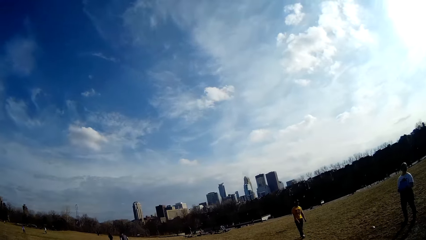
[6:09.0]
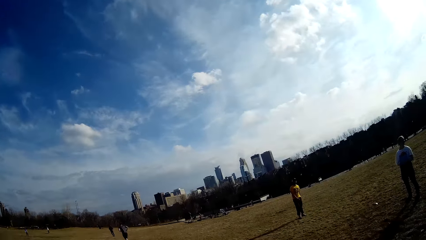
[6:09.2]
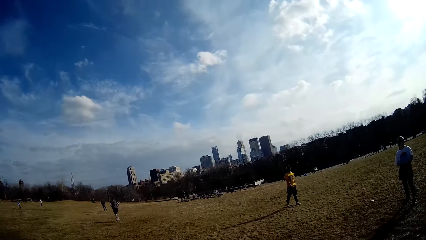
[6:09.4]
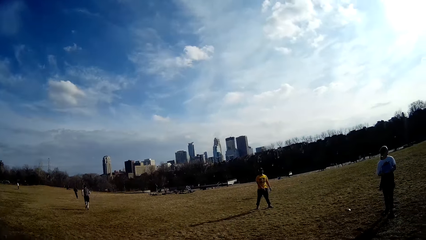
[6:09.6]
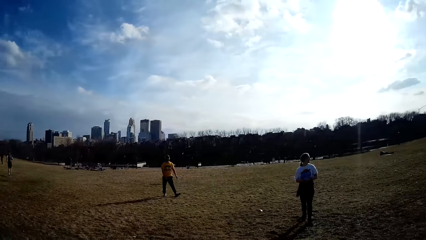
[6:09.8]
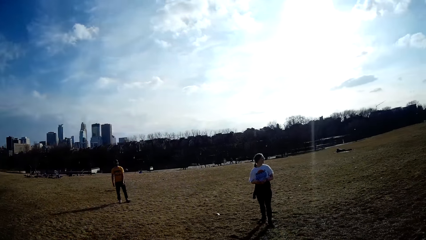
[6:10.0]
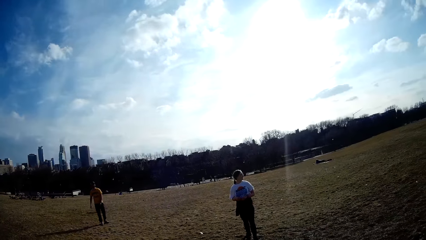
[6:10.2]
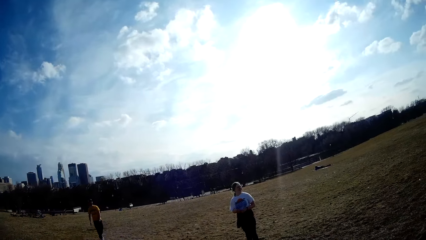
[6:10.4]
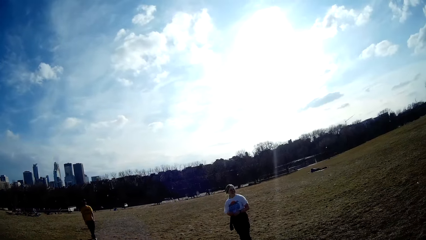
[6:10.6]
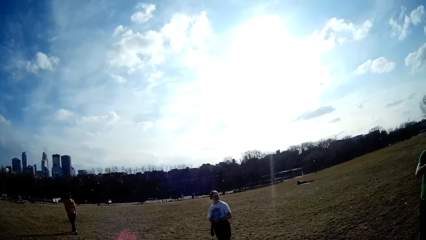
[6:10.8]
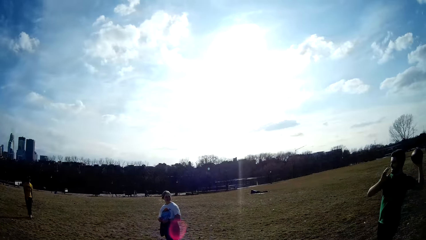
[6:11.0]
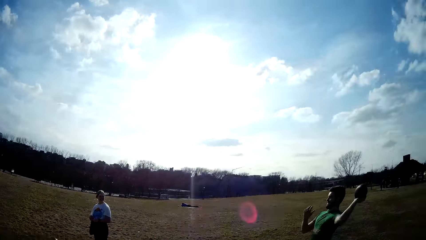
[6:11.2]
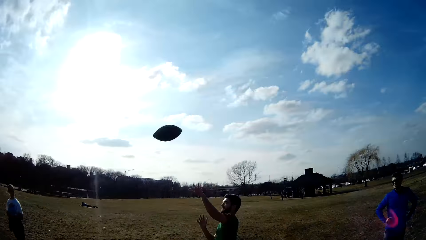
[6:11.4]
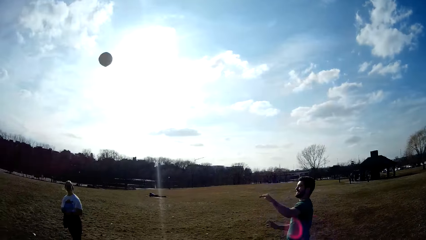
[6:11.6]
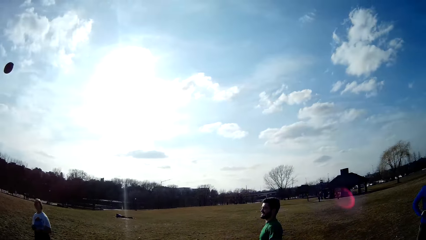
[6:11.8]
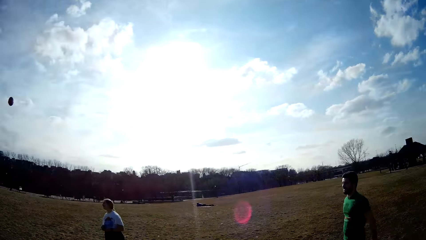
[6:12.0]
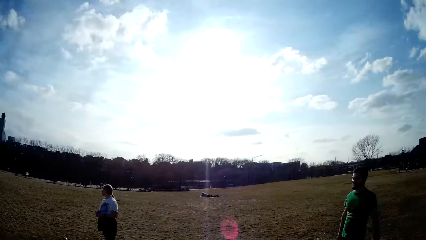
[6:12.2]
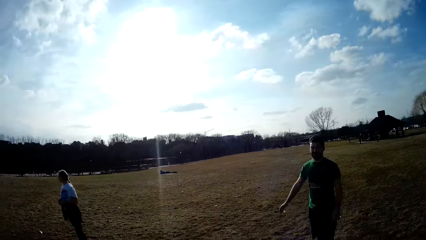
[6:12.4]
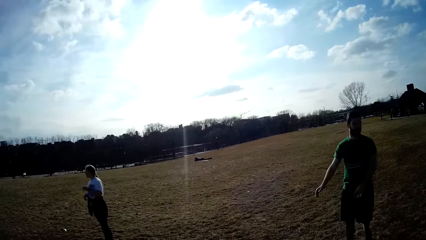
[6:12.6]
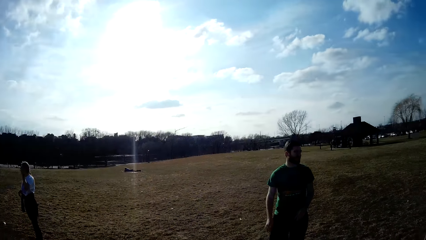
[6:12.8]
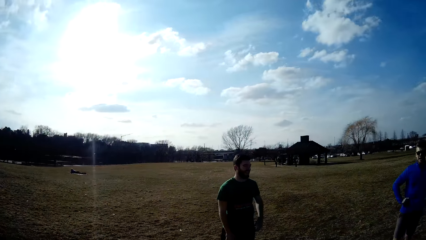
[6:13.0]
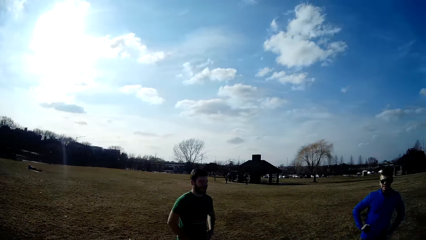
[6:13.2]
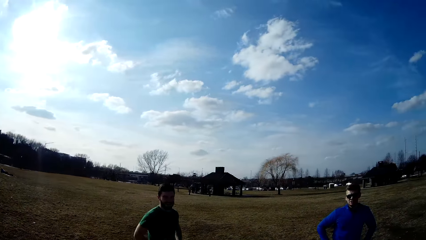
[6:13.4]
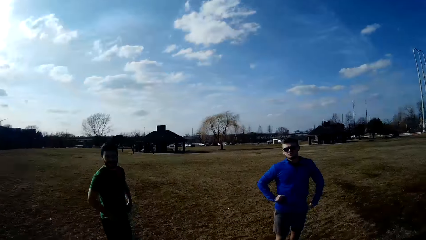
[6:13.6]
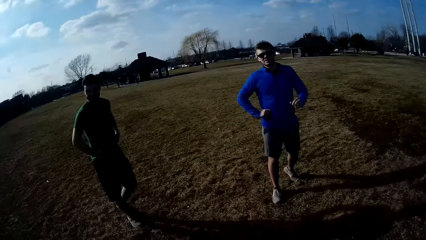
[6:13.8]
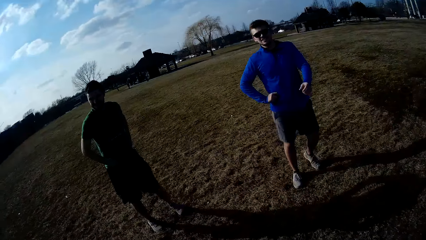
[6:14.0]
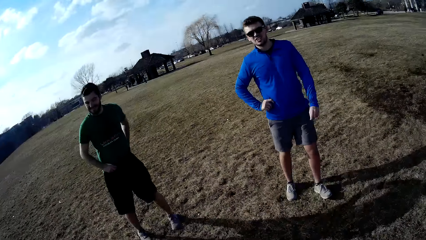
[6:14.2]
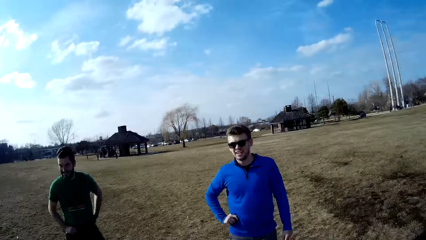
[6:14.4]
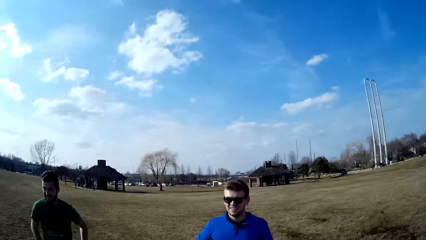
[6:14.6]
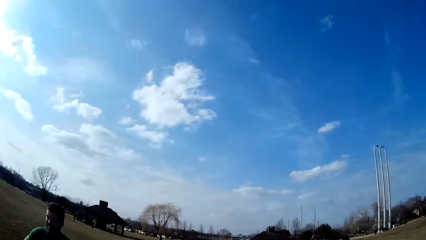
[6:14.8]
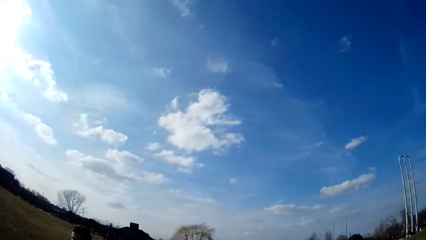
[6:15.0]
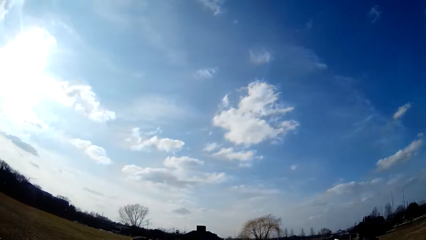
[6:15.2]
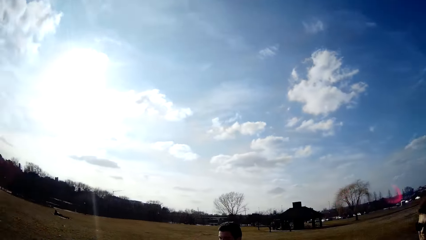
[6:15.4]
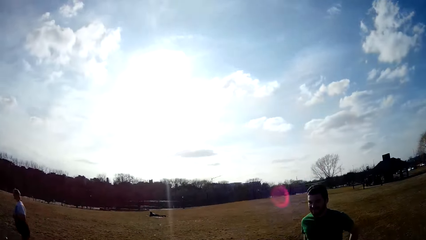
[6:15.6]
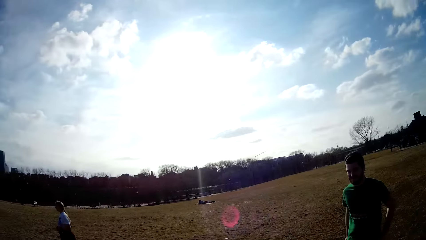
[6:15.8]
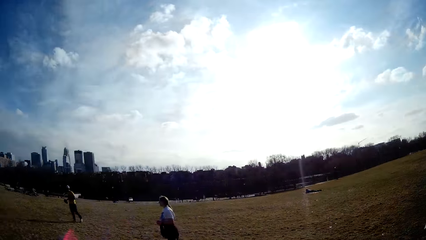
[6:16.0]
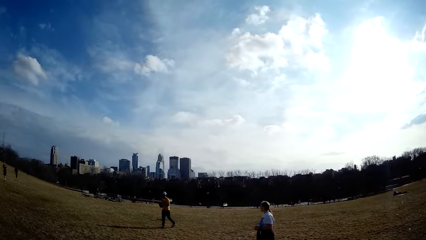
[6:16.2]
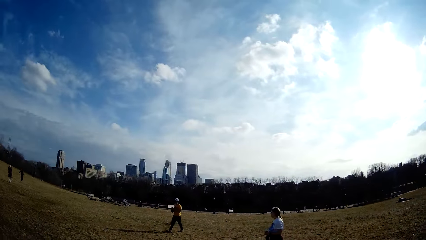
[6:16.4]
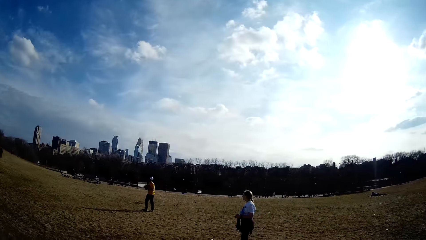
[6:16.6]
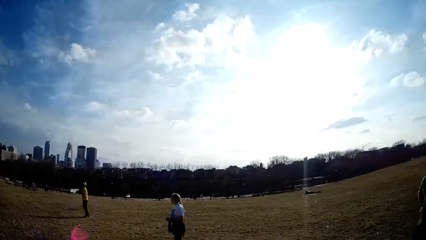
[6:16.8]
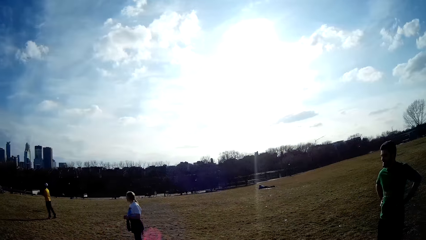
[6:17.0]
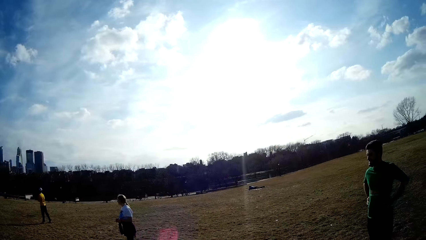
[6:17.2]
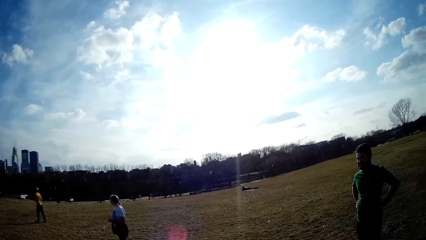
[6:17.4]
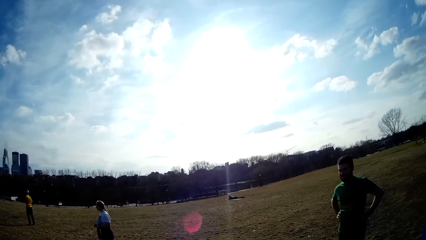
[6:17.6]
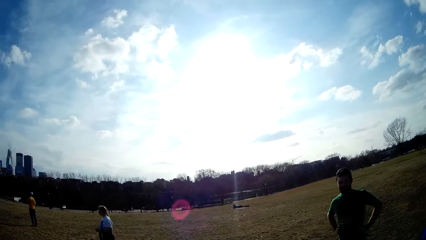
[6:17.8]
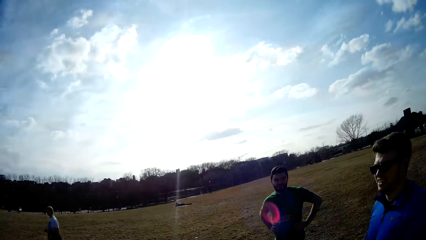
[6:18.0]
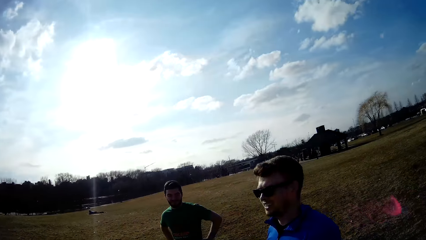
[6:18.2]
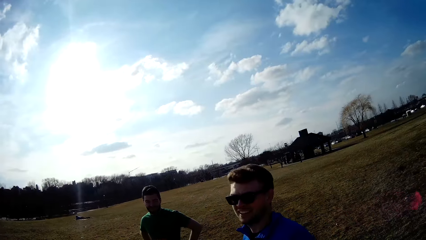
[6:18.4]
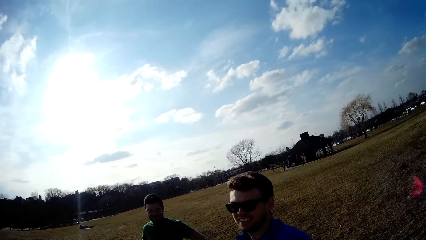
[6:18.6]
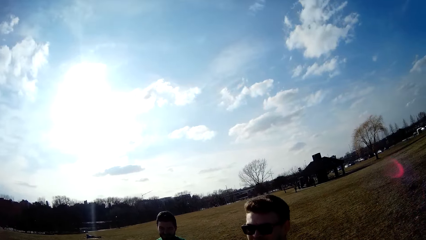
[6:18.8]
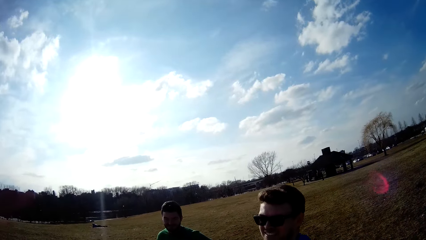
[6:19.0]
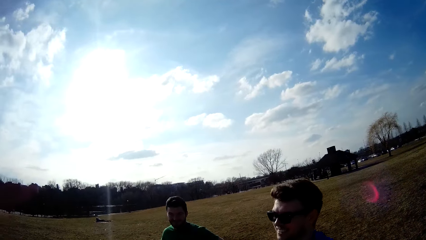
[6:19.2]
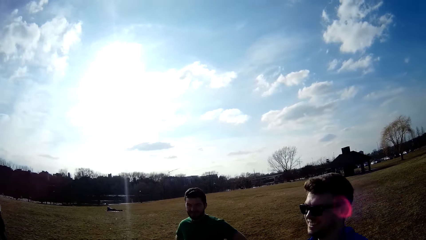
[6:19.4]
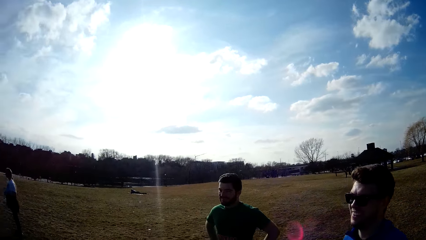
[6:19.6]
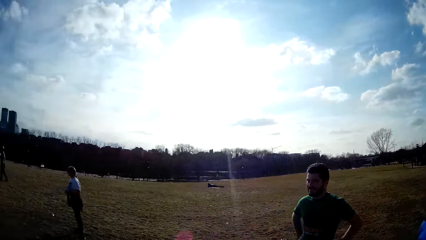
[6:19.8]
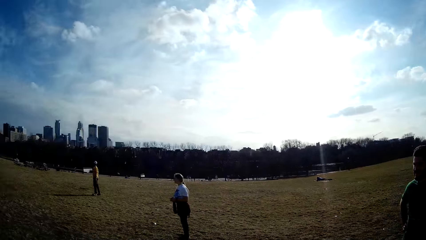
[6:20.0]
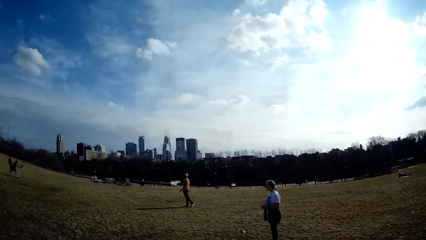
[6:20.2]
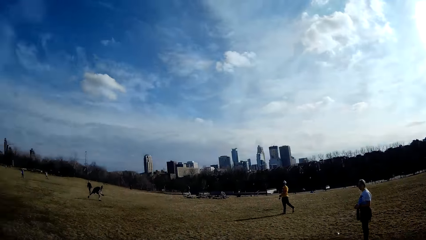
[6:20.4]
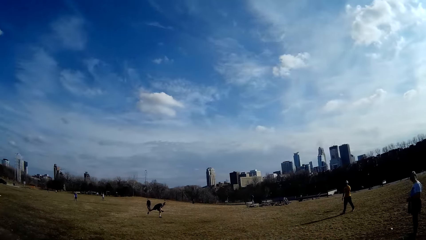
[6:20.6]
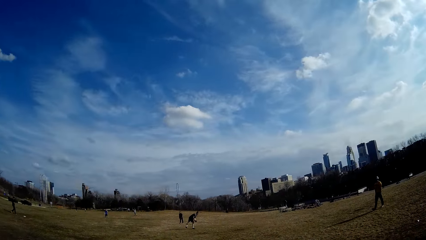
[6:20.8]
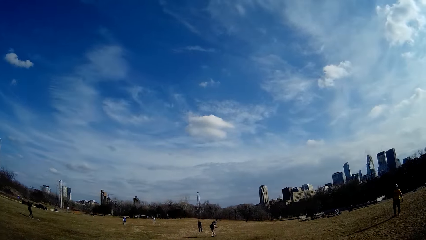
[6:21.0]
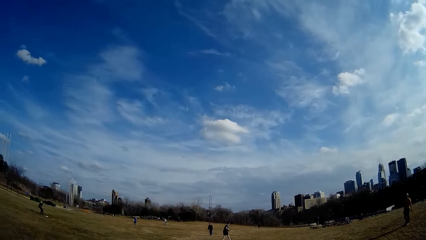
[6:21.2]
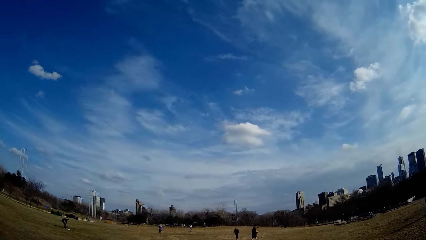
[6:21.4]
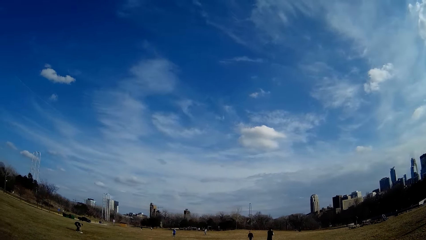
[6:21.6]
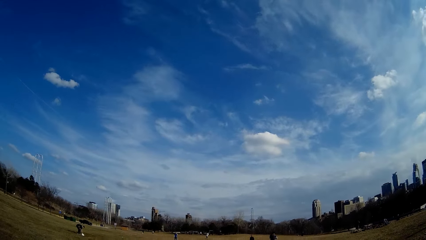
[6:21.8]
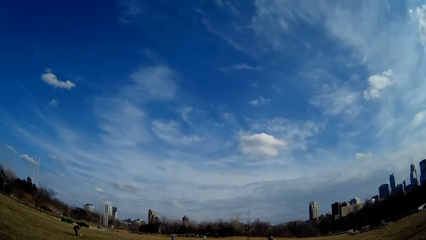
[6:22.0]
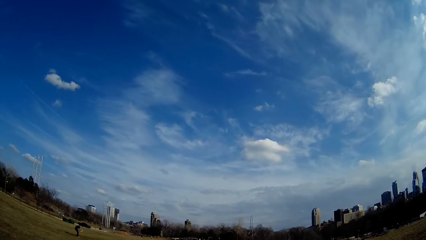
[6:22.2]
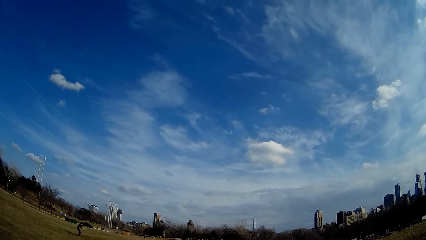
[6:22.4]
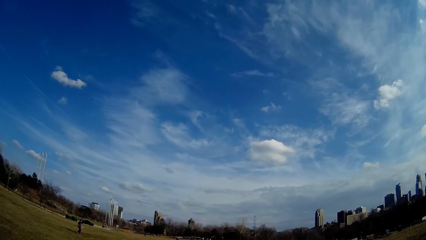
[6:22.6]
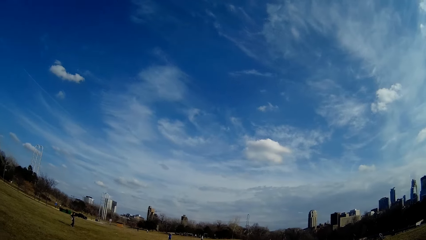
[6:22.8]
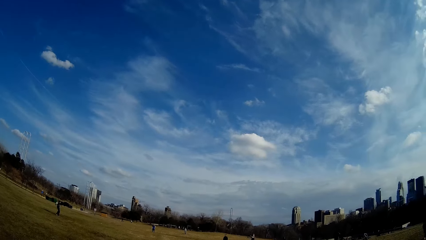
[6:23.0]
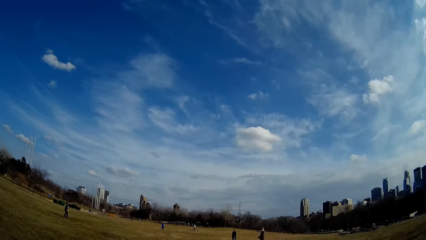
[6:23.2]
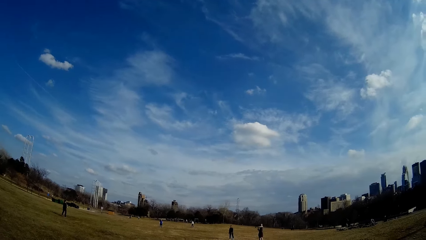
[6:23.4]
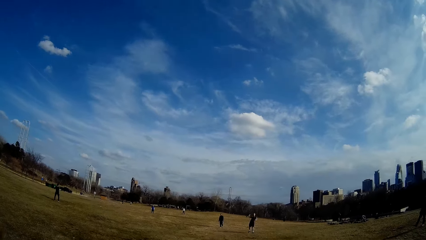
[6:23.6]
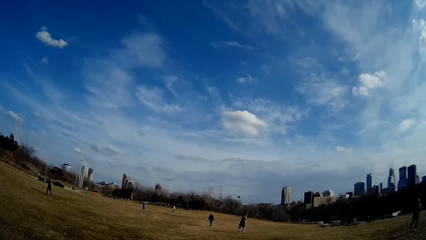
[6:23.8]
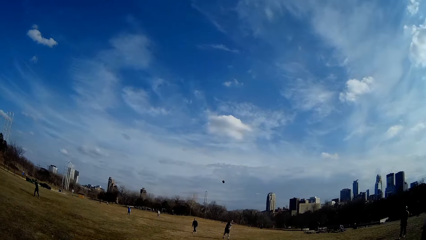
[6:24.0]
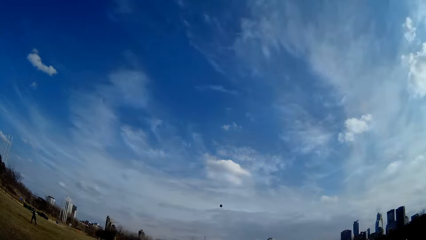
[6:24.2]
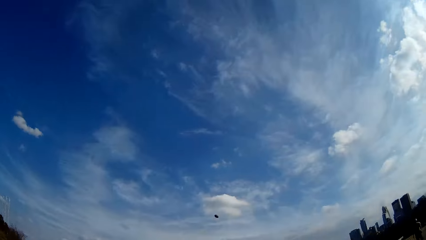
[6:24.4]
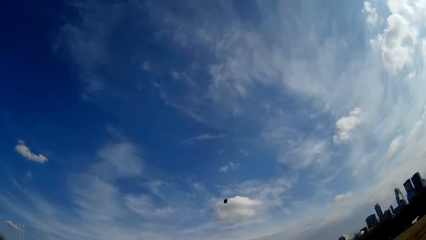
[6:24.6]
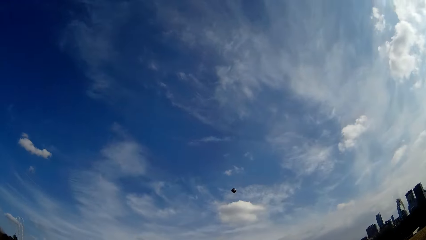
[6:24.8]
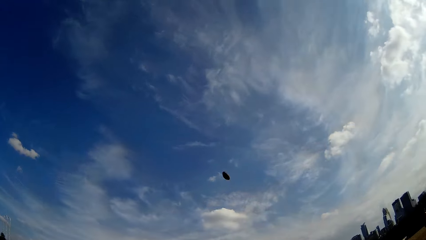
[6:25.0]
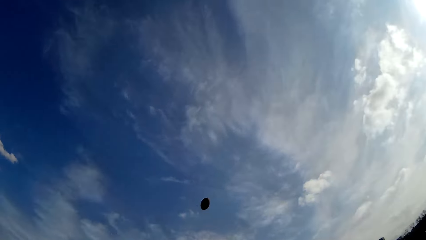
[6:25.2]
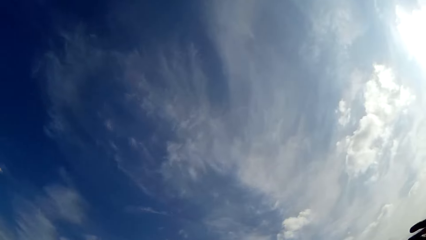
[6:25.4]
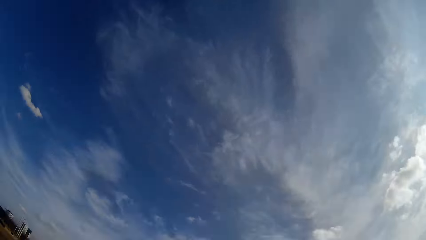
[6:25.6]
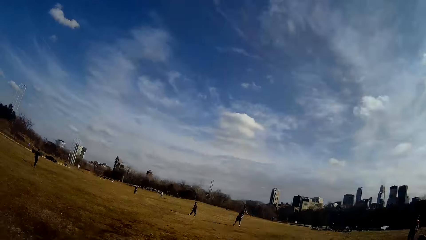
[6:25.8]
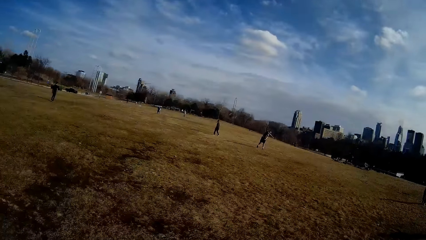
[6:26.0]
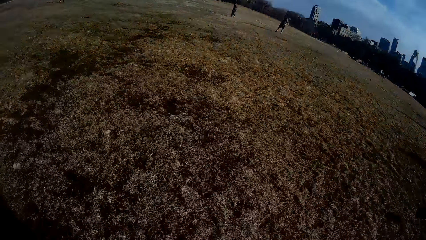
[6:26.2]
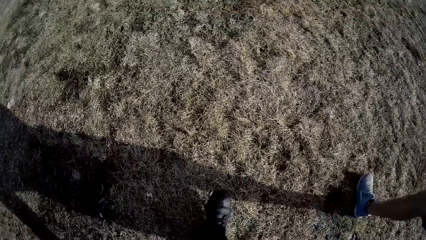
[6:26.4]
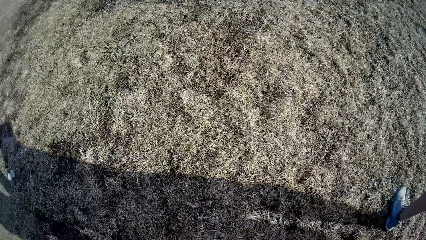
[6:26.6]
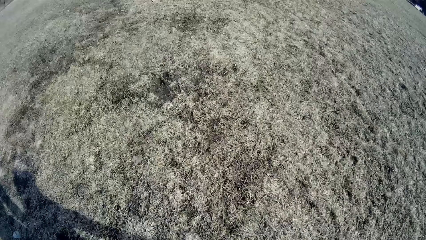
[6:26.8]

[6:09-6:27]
A man throws the ball with his left hand. Another man picks up the flying disc from the ground with his hand.
